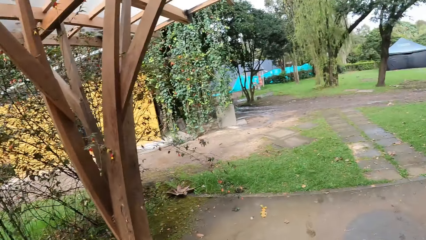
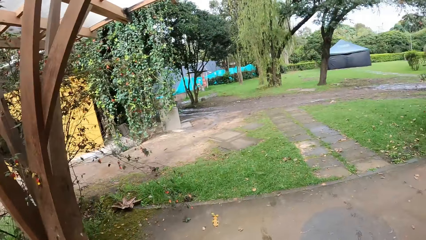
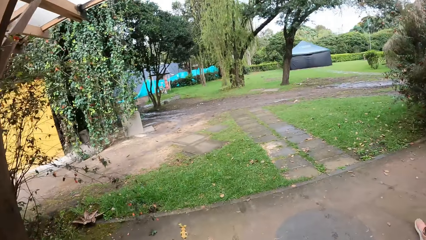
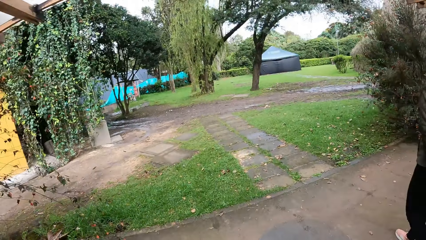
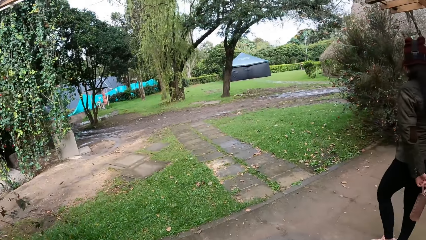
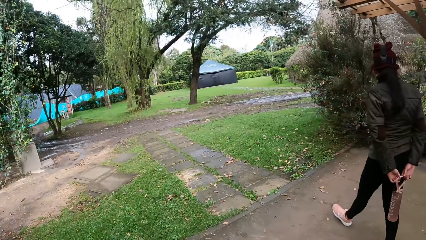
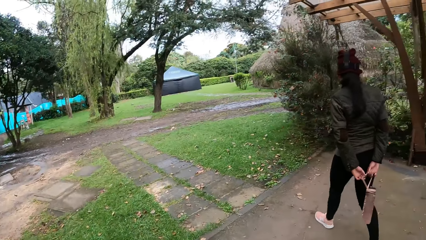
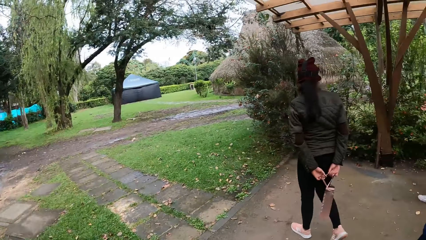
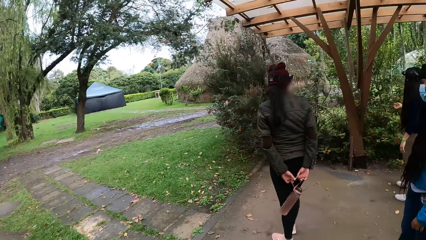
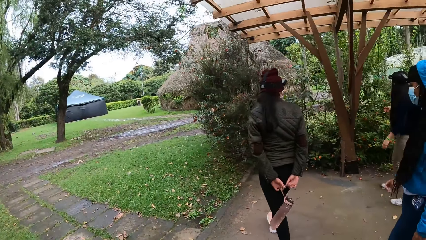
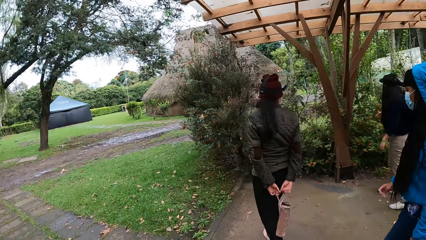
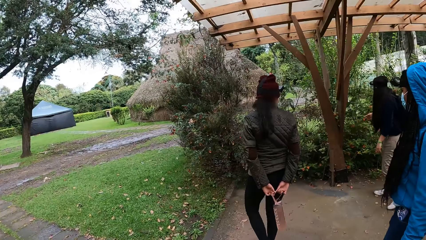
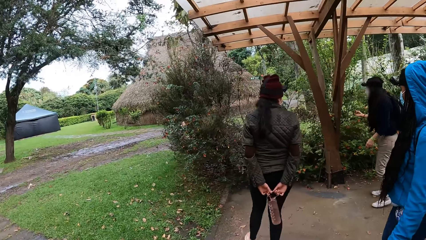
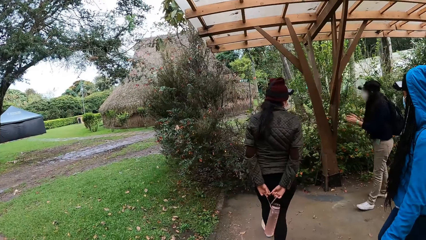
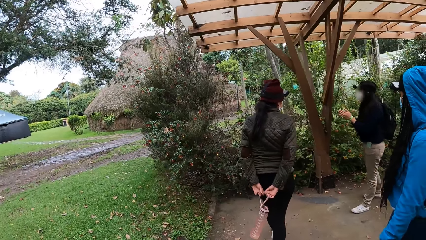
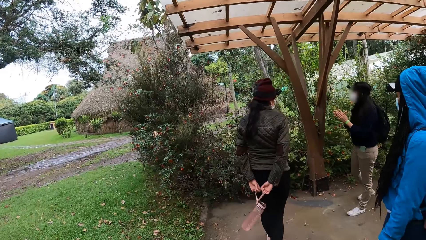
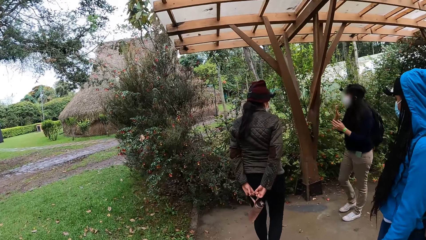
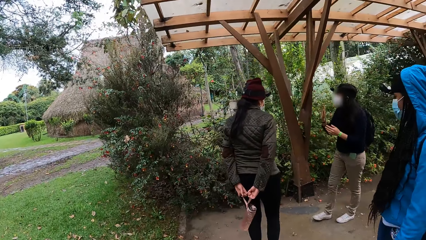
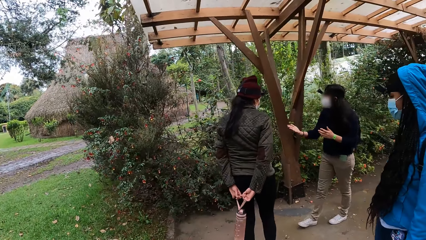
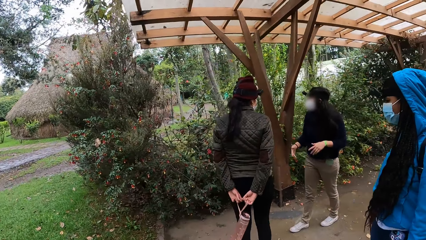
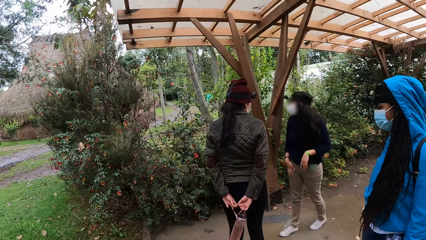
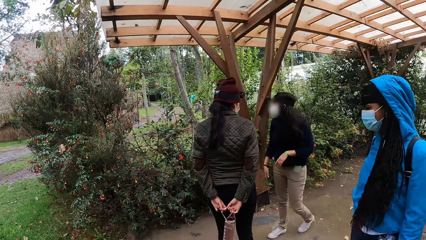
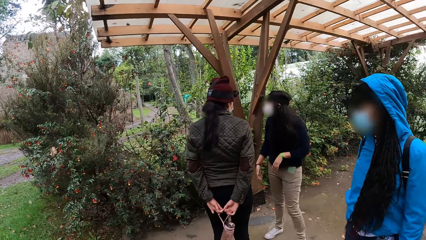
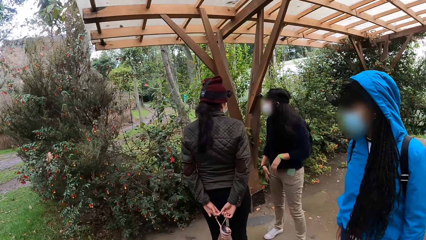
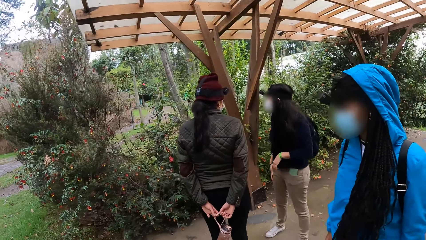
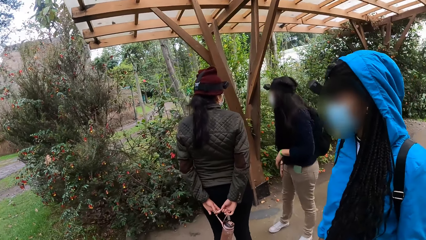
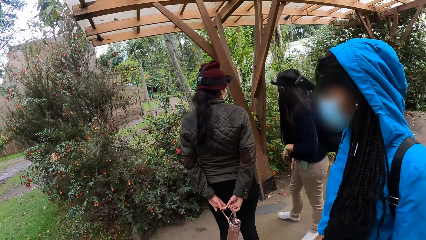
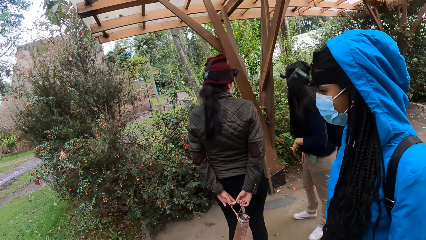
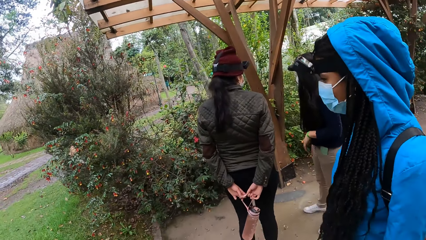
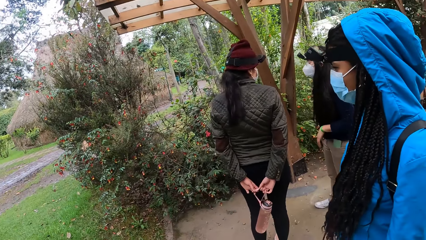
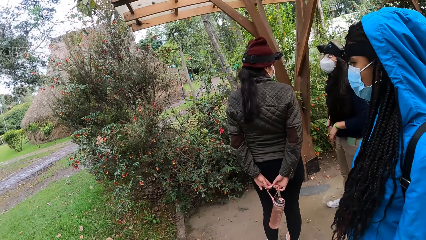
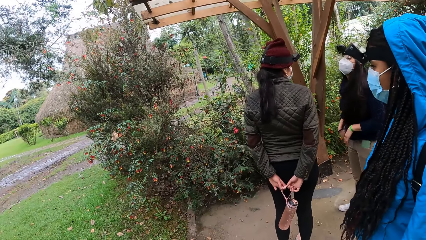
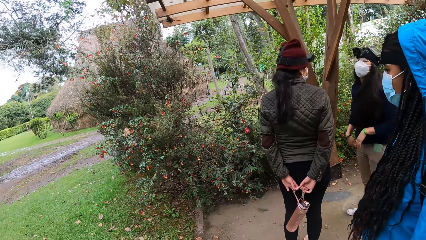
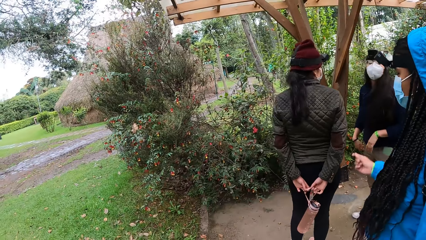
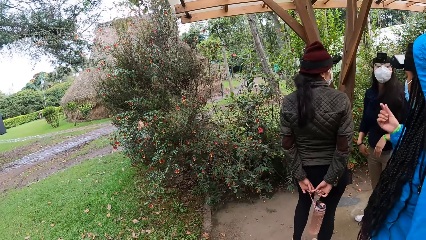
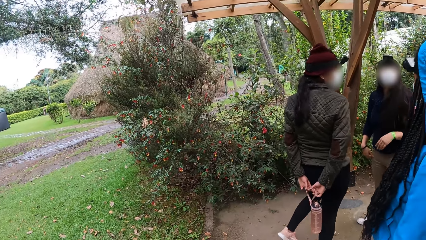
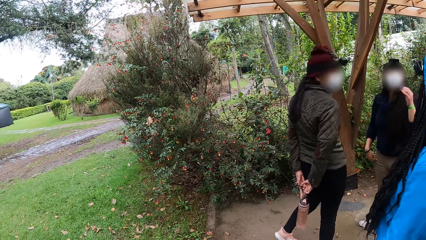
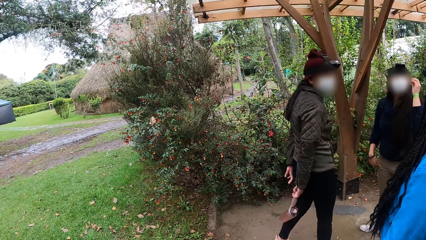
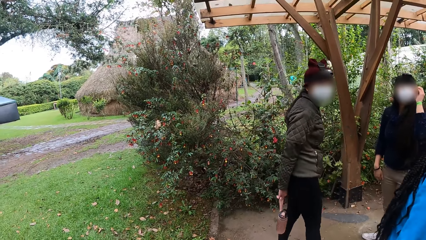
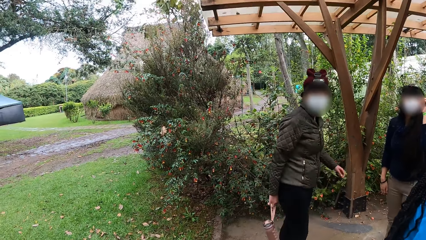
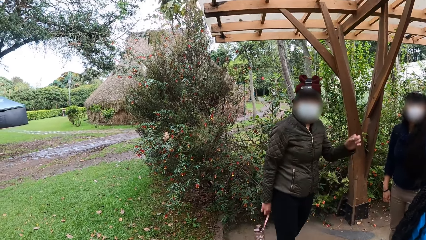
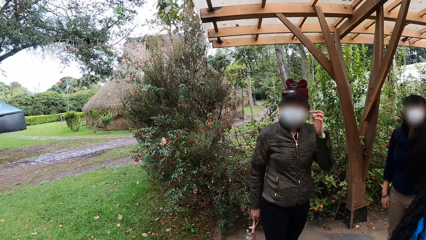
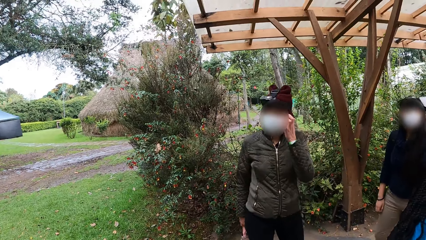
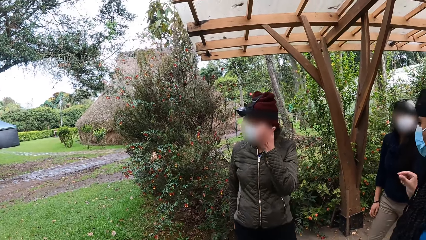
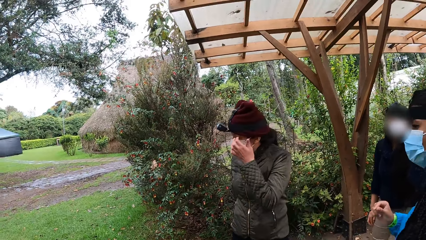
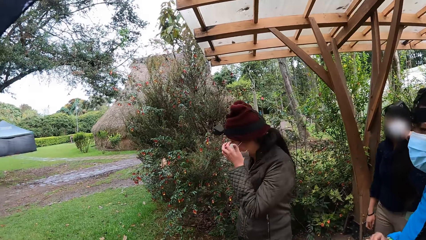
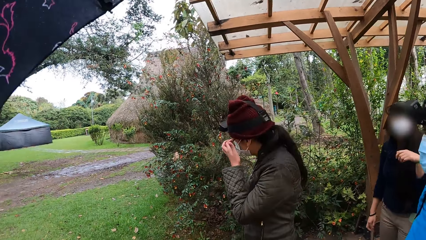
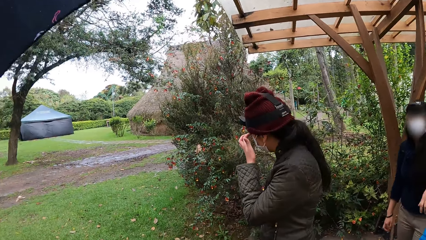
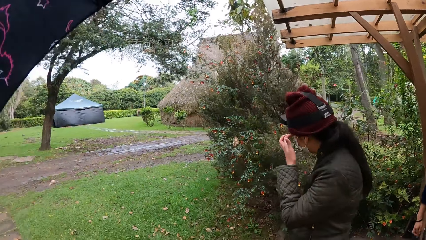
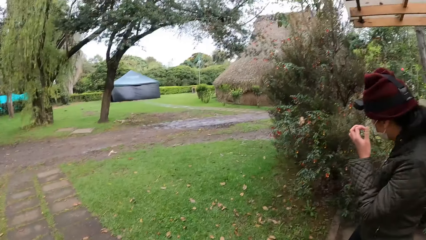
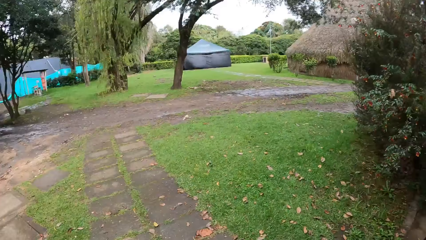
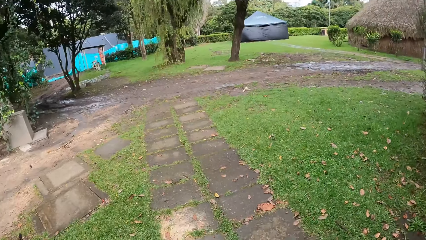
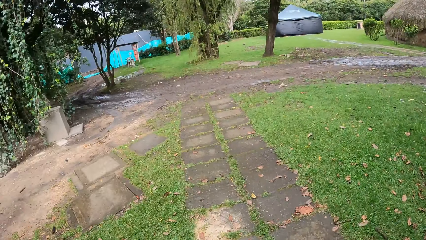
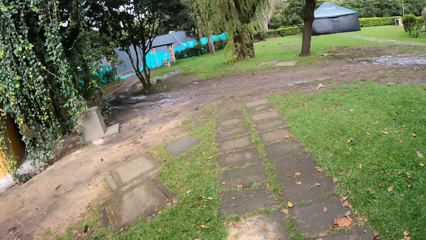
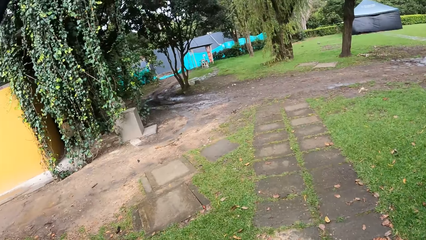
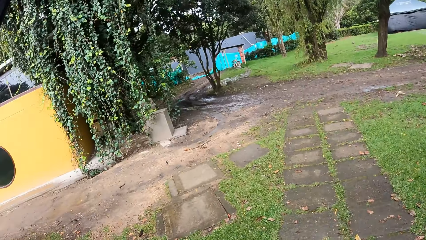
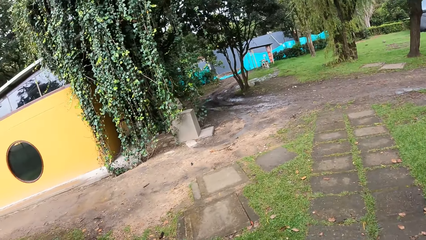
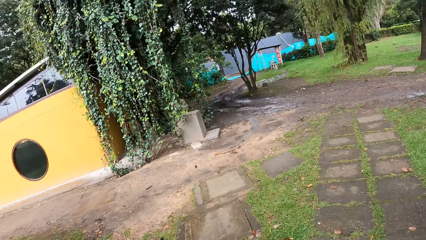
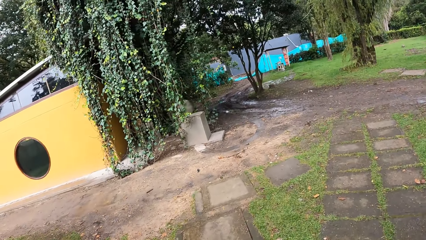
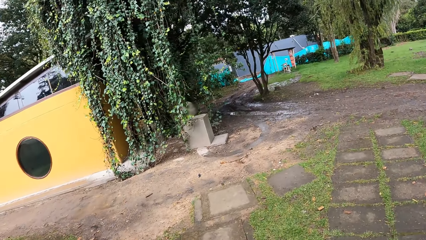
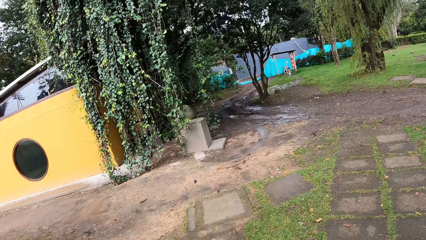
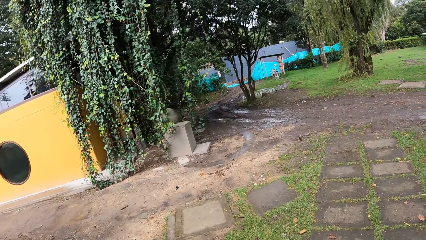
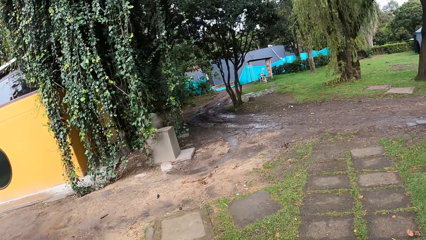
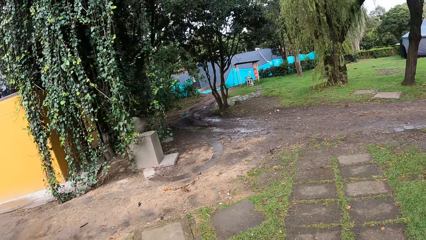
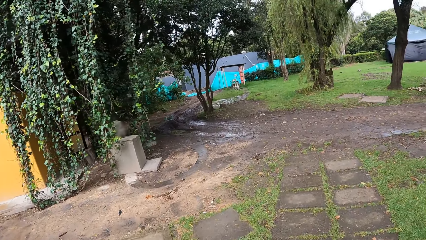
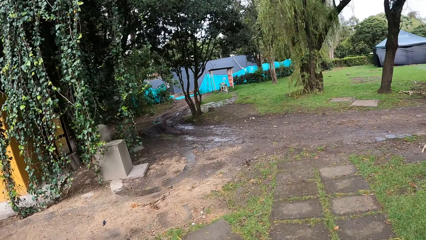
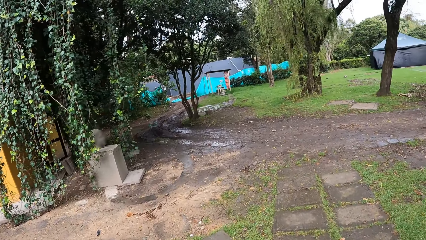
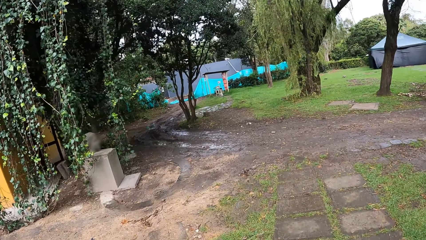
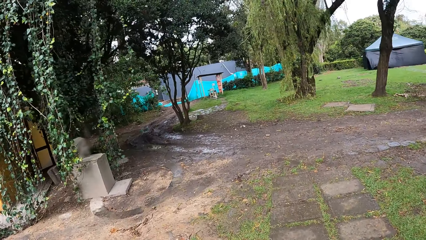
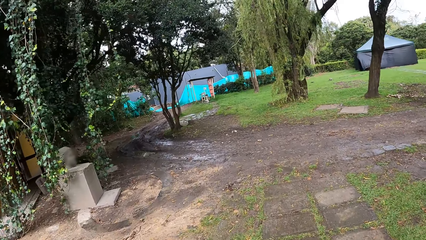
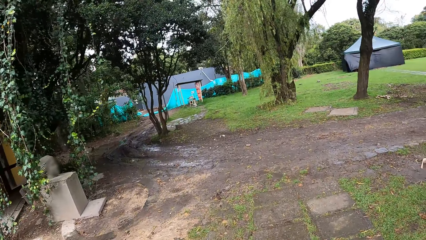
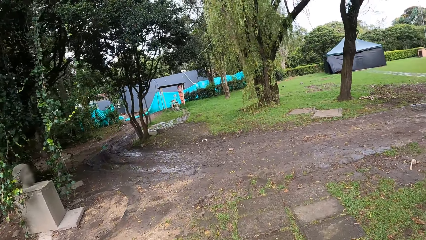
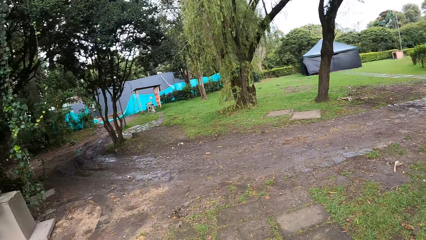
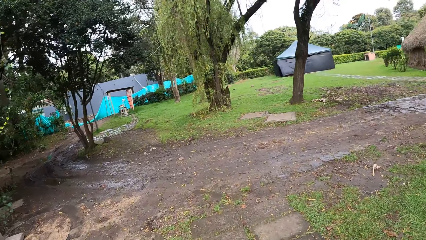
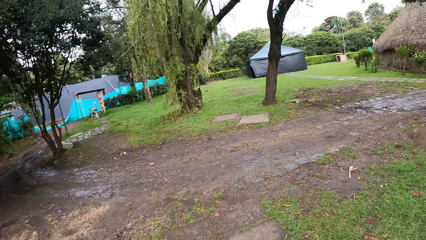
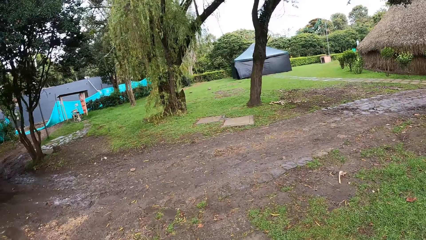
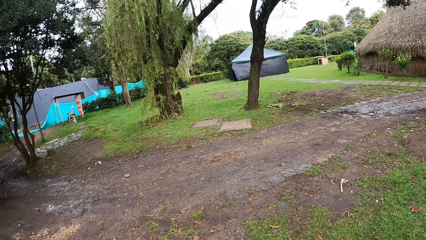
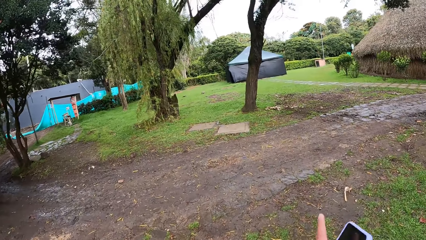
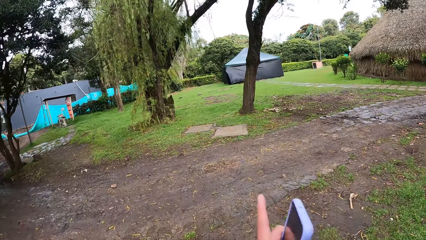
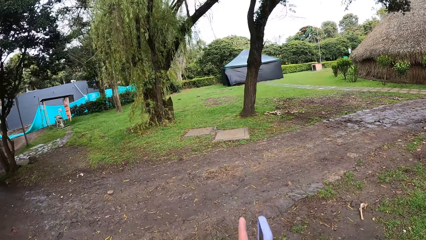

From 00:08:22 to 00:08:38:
A woman holds the bottle with both hands. Another woman interacts with a third woman, the first woman, a fourth woman and the camera wearer. The camera wearer walks around the compound.
